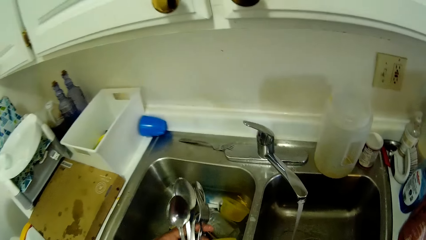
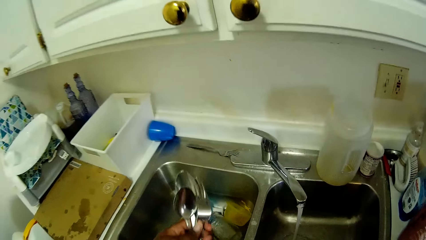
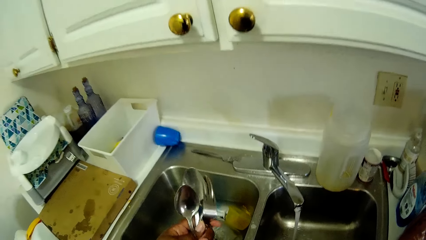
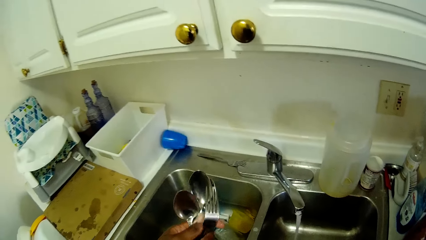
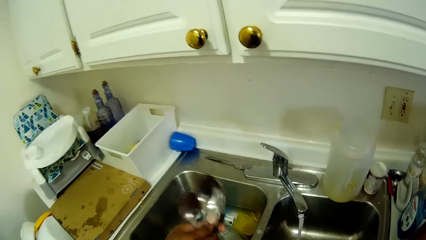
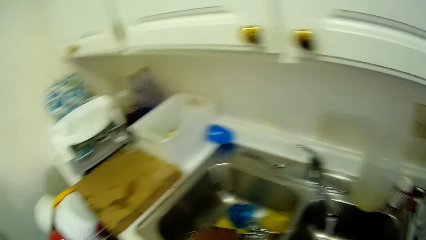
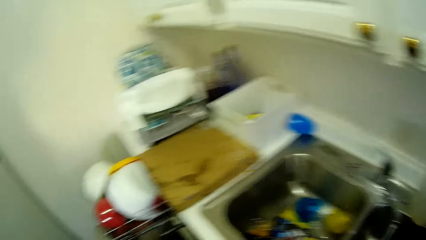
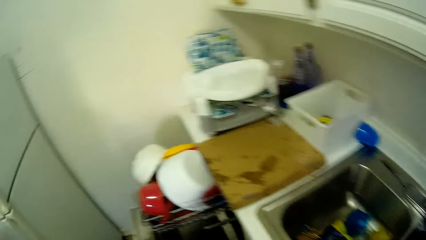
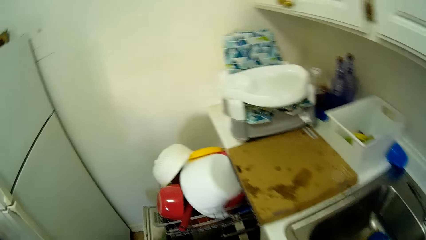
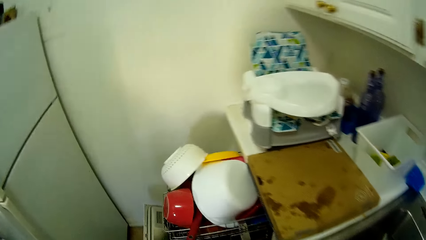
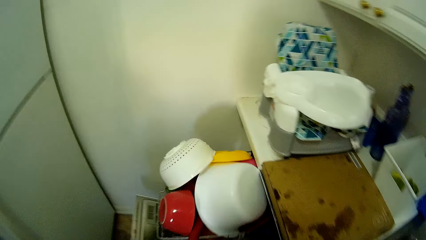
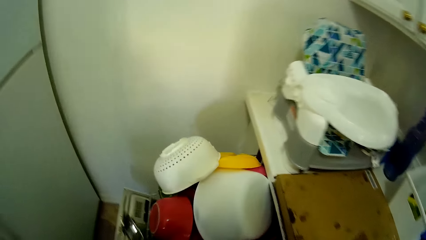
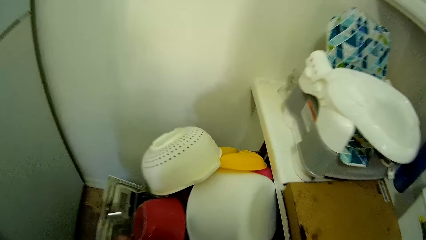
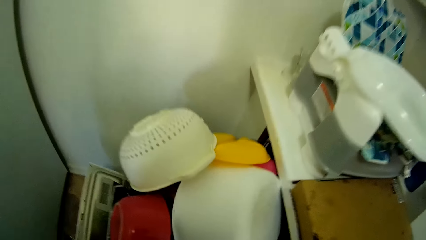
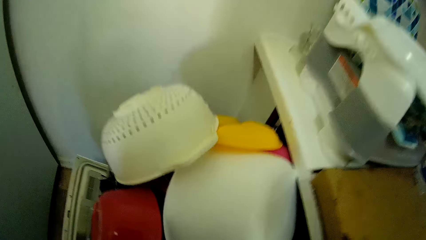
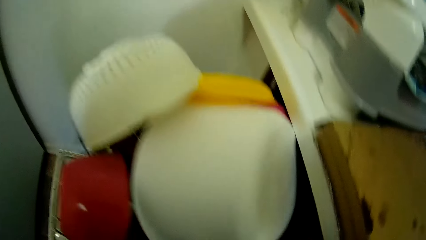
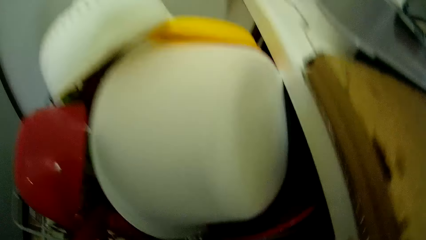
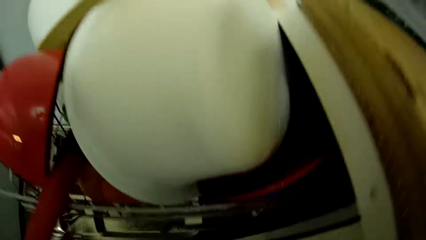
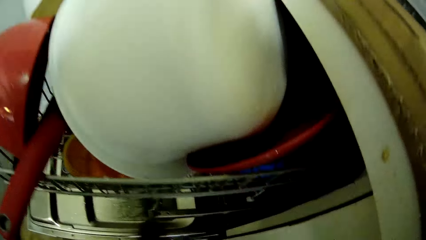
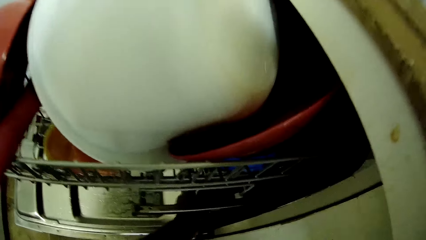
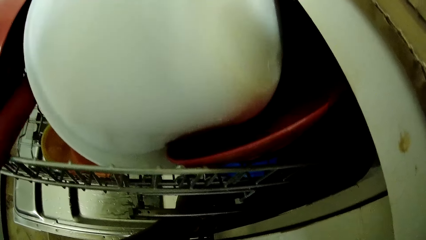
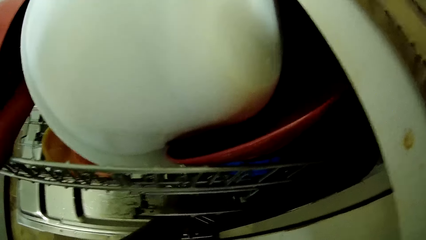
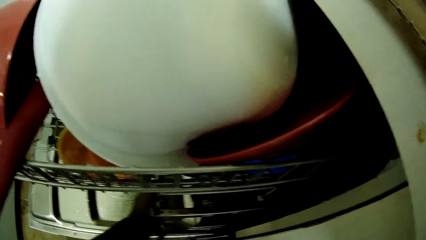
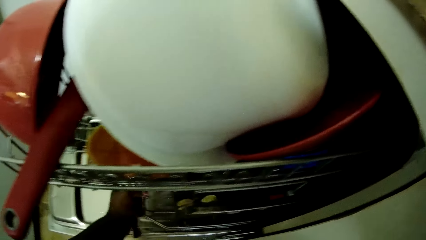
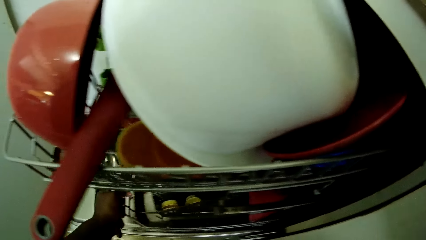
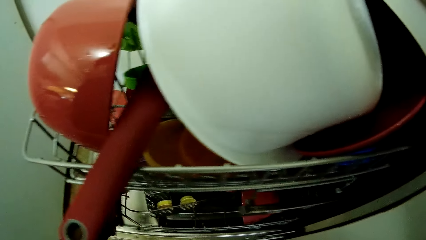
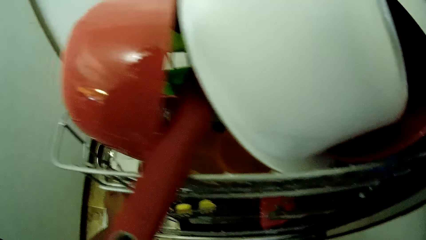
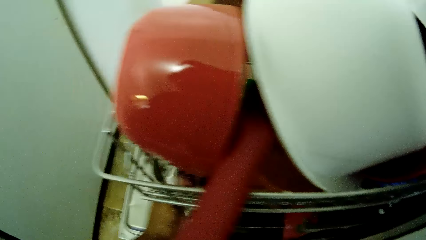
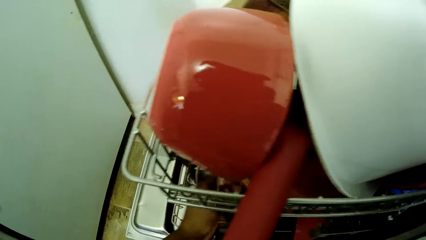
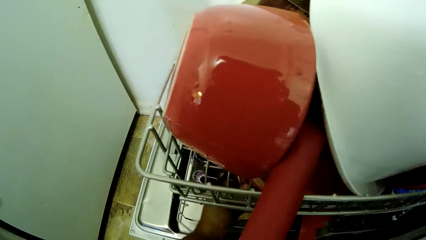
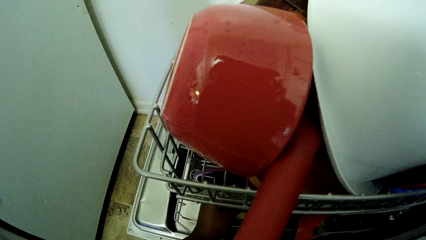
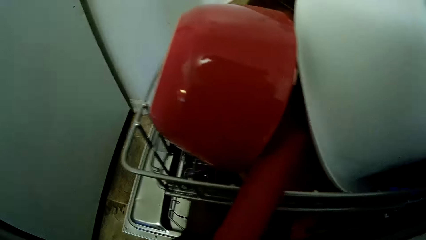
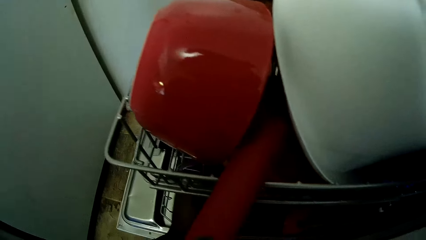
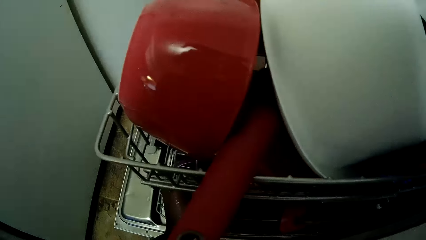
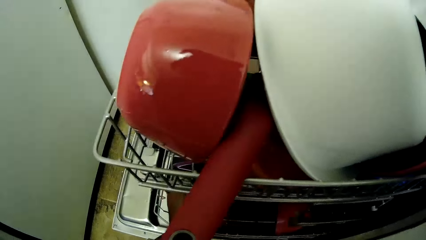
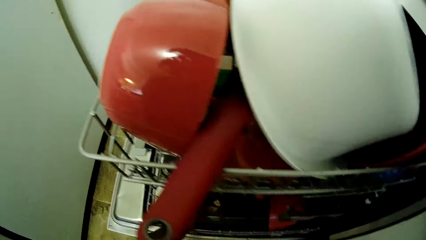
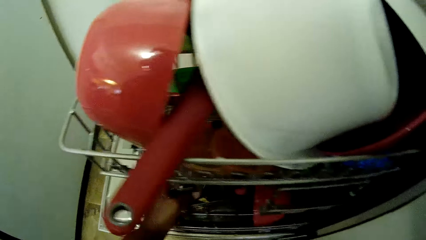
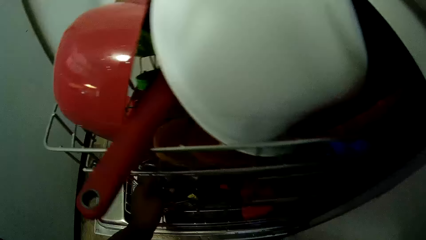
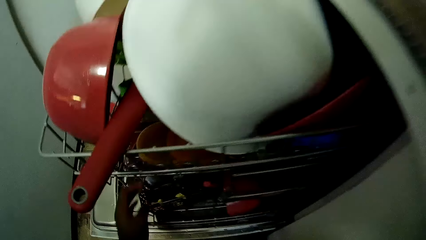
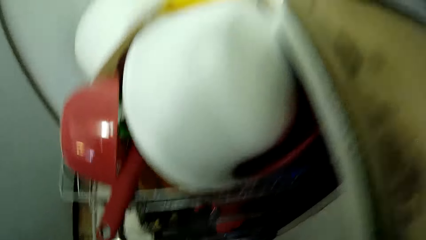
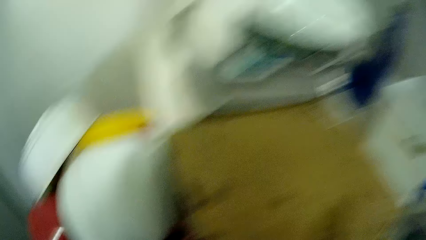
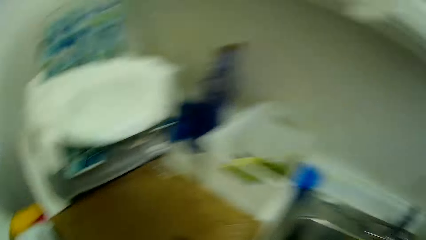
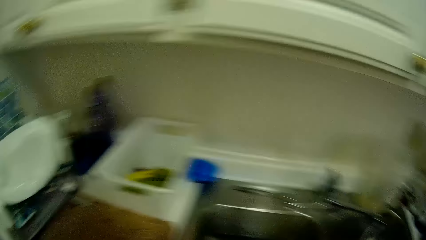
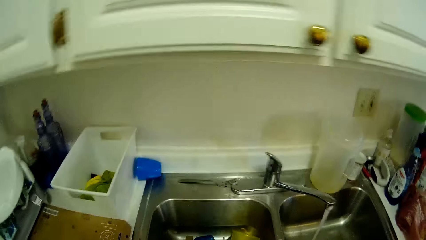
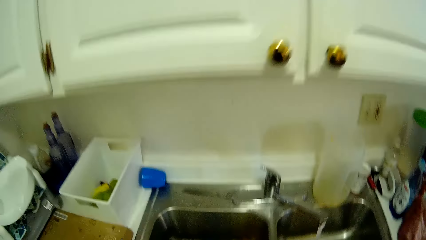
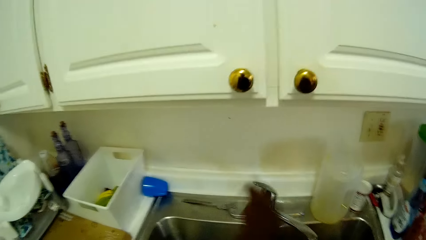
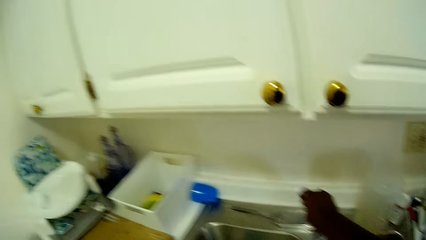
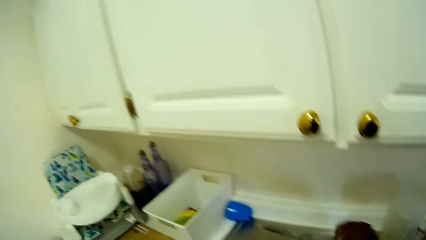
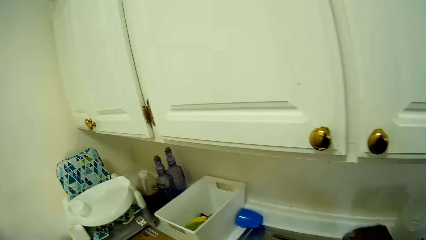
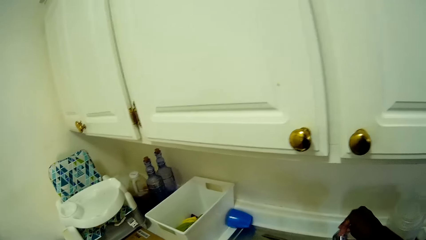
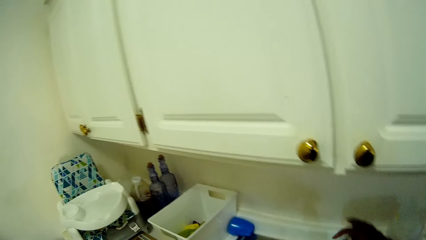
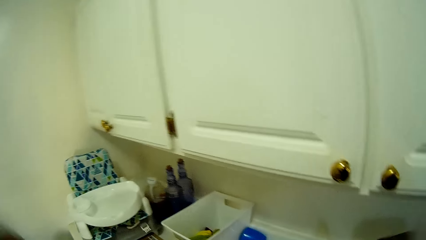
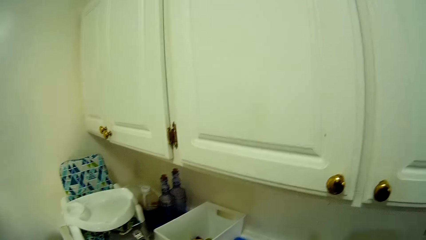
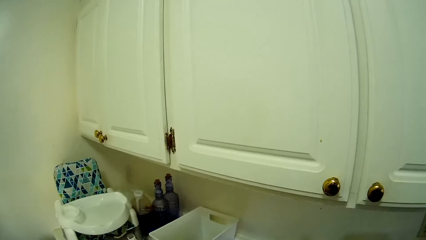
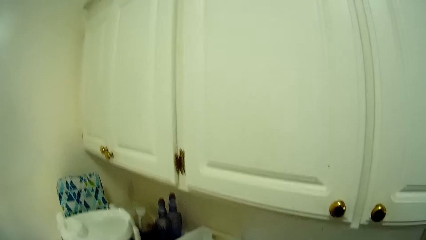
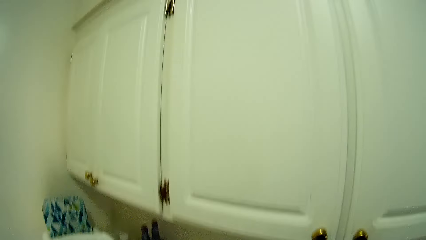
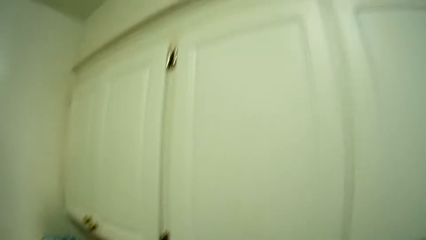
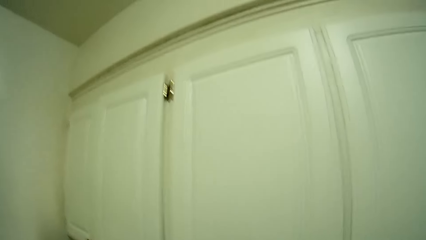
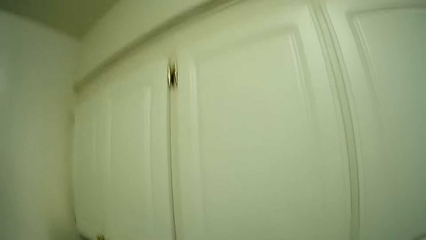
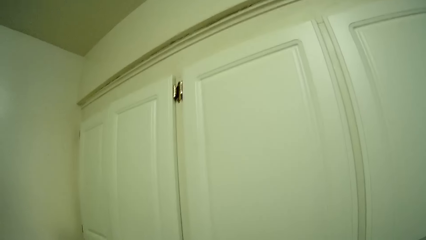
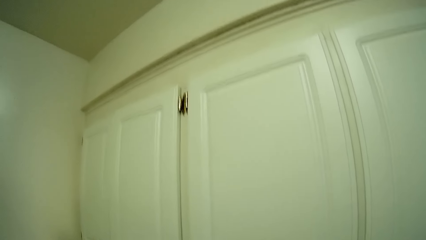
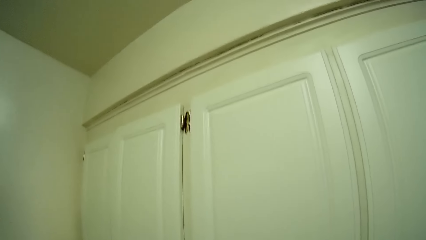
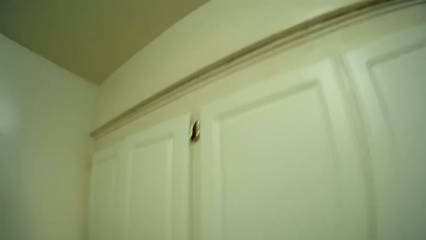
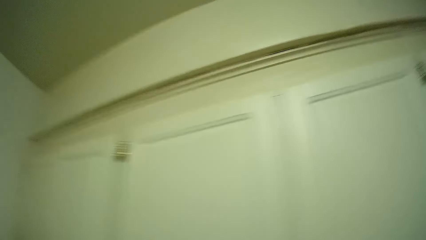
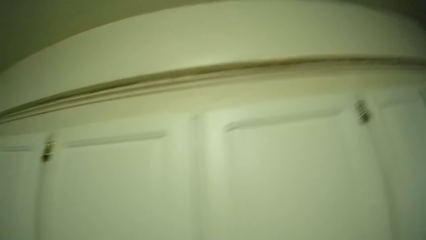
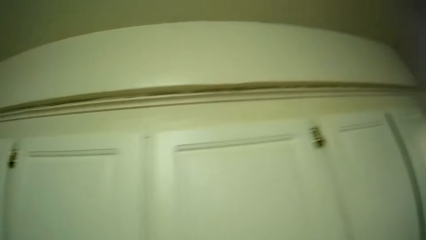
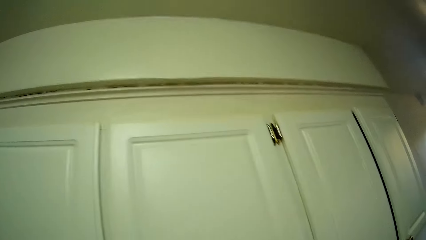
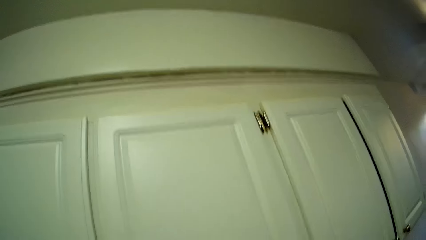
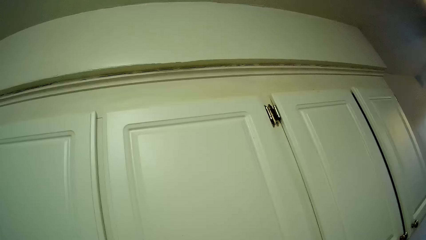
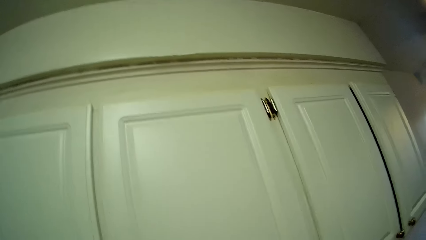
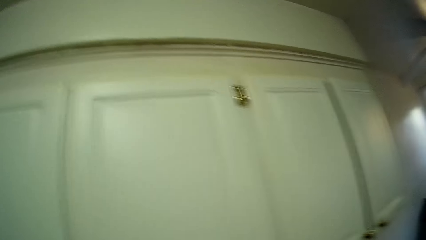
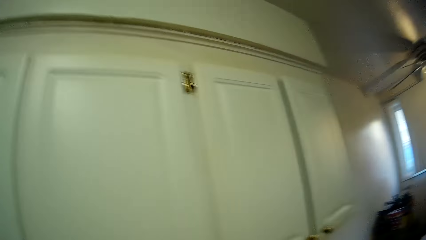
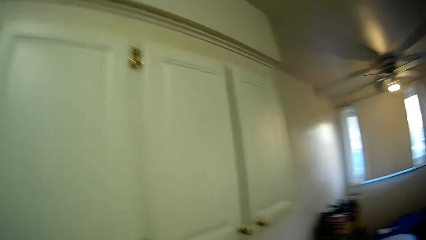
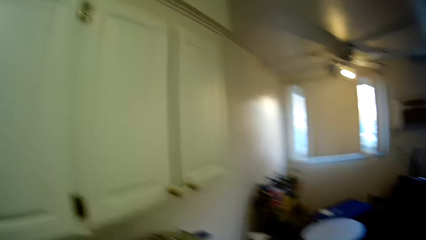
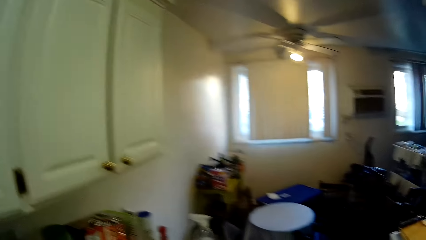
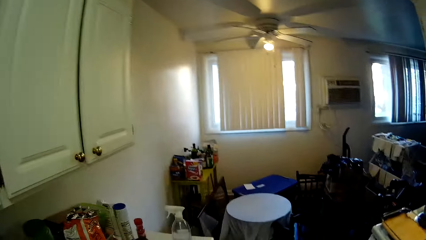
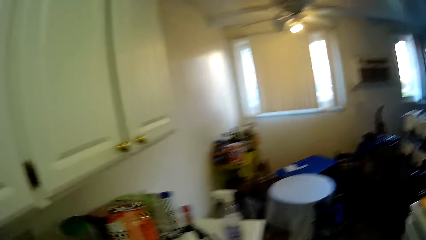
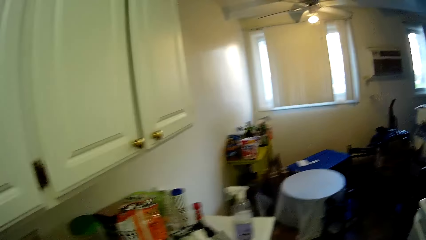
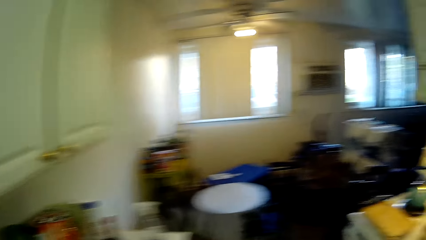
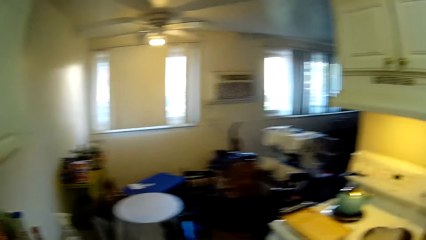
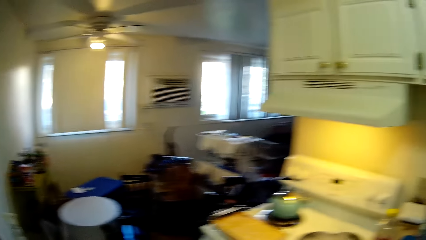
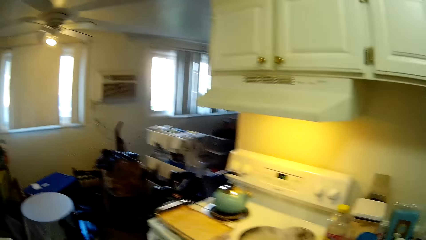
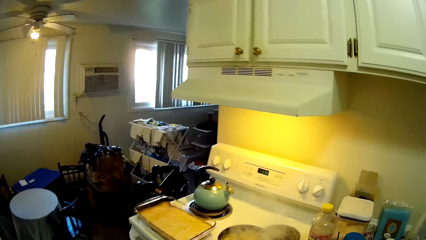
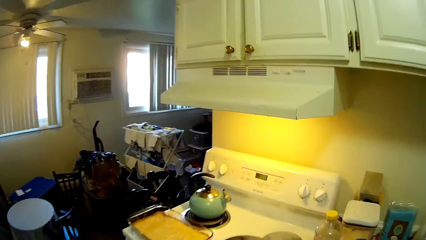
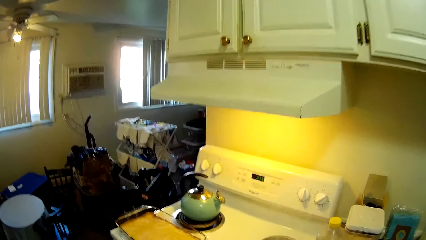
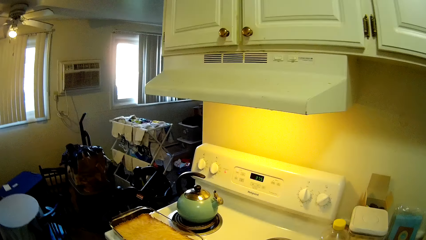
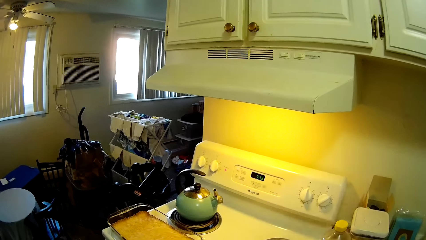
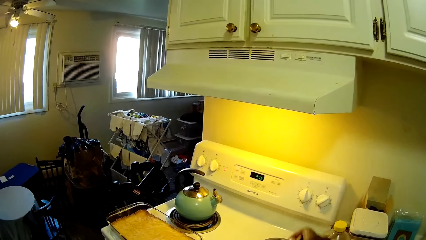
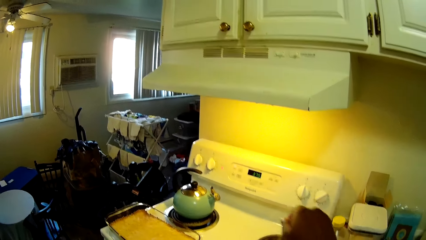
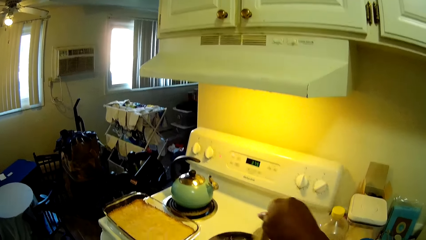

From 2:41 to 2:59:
The camera wearer pulls a plate rack from a cupboard with her left hand. She drops the spoons and the fork in the plate rack with her left hand. She turns off a tap at the sink with her right hand. She turns on the tap at the sink with her right hand.
